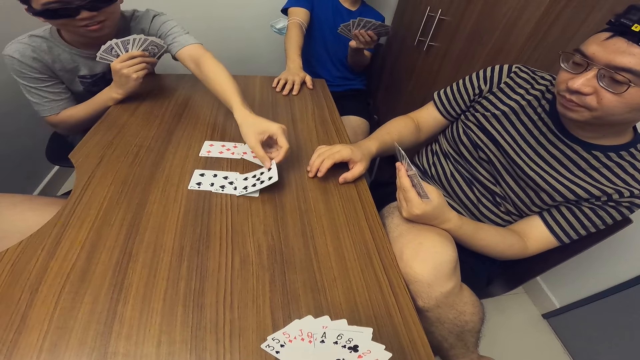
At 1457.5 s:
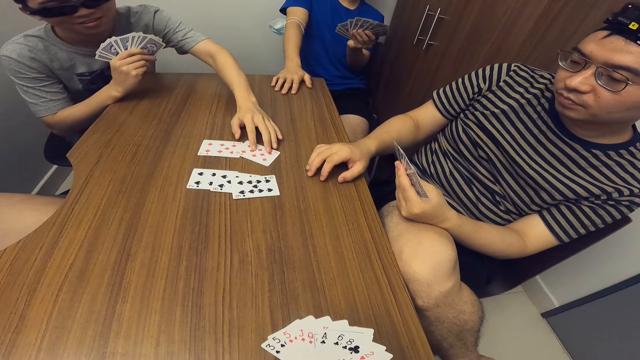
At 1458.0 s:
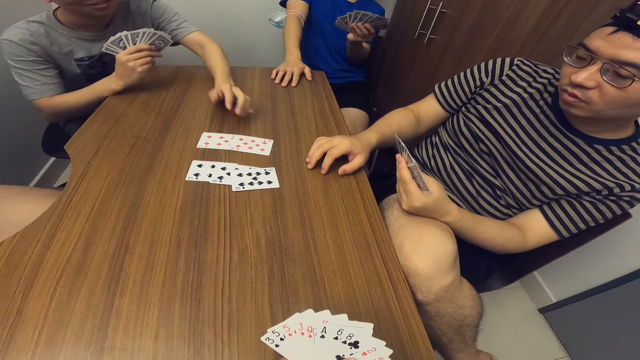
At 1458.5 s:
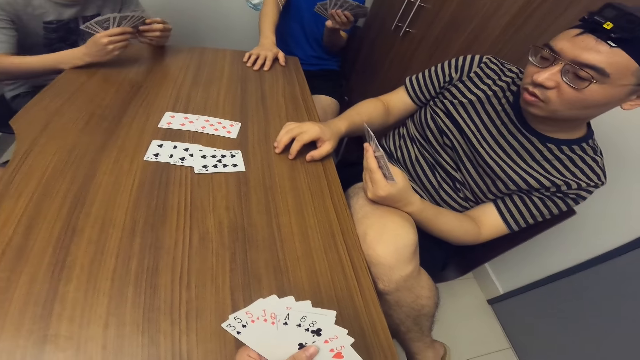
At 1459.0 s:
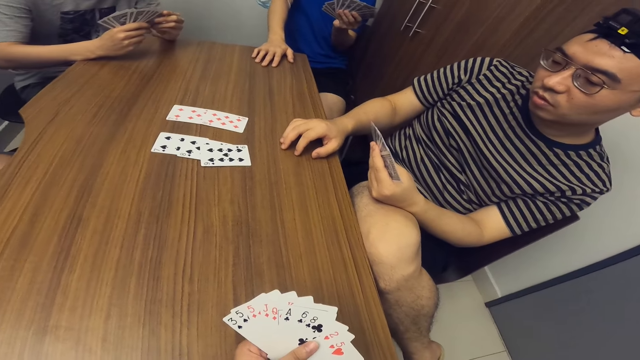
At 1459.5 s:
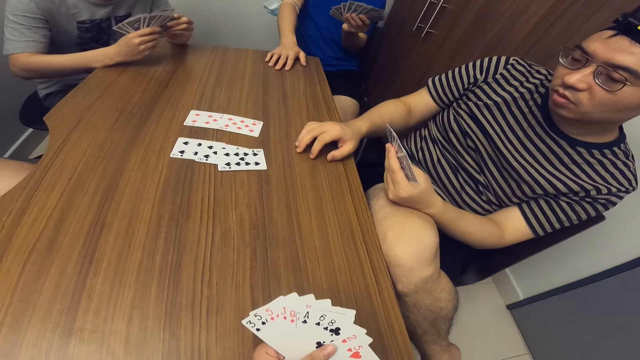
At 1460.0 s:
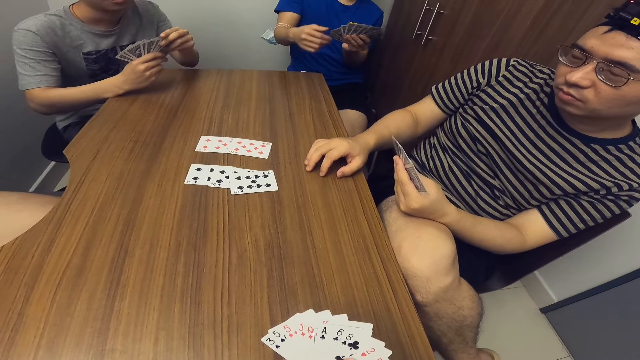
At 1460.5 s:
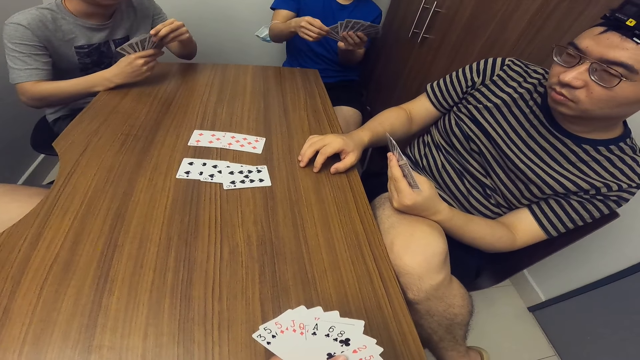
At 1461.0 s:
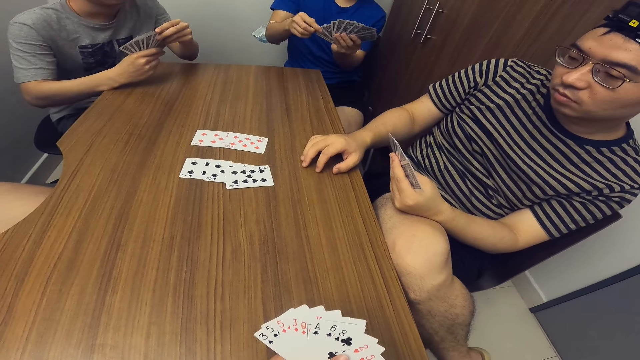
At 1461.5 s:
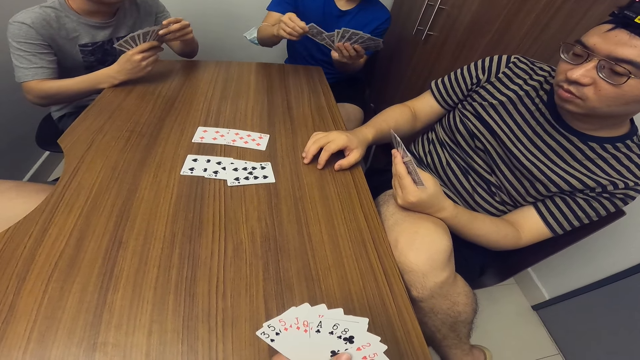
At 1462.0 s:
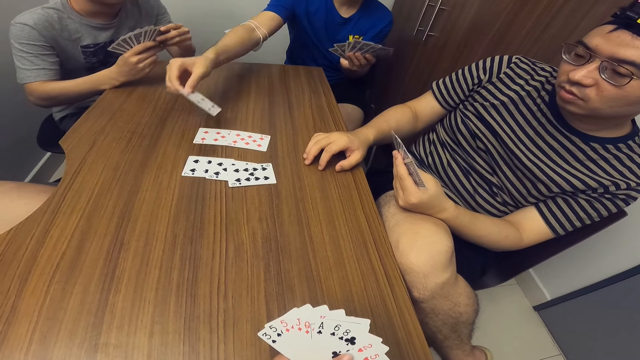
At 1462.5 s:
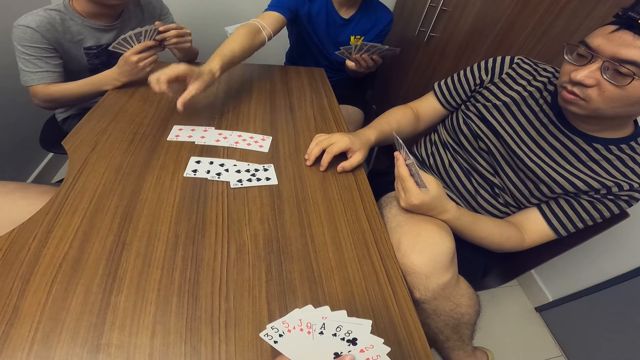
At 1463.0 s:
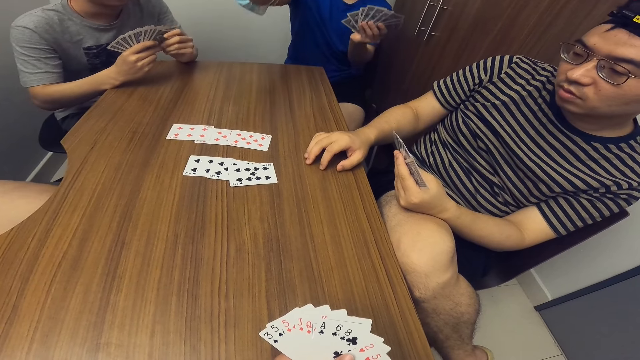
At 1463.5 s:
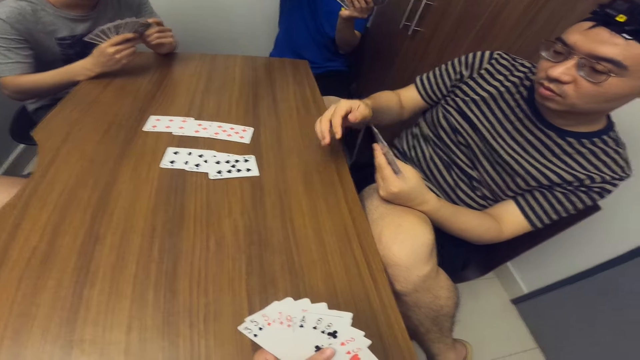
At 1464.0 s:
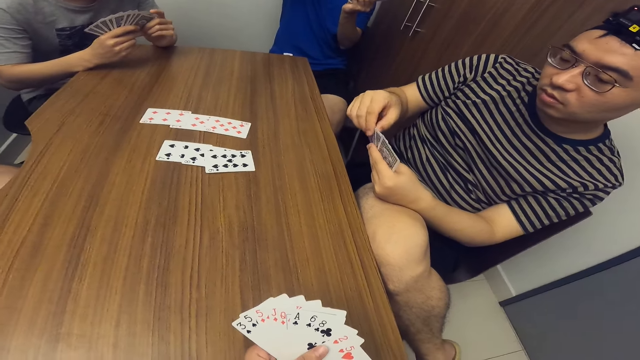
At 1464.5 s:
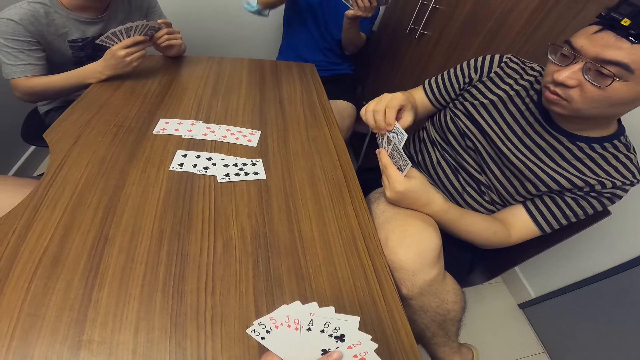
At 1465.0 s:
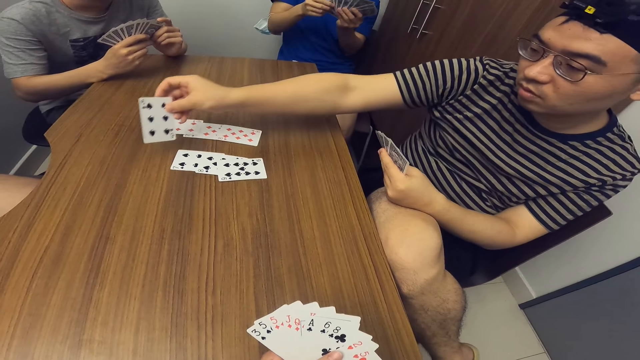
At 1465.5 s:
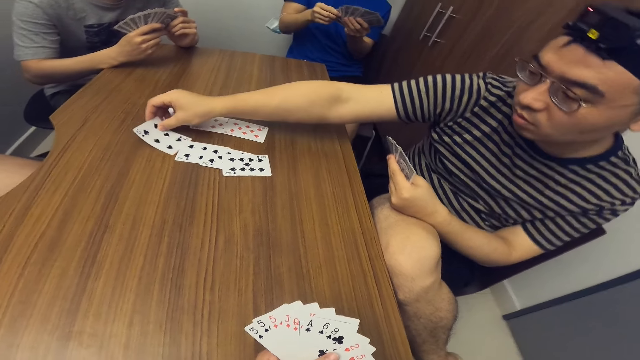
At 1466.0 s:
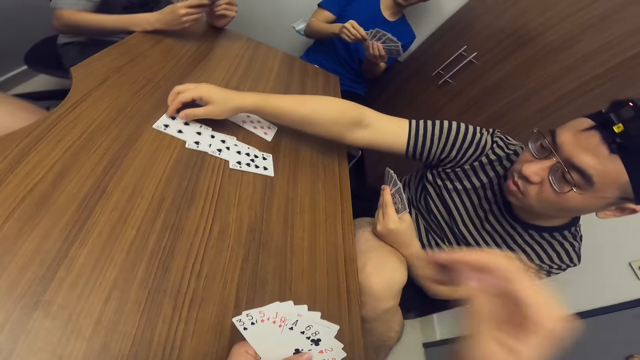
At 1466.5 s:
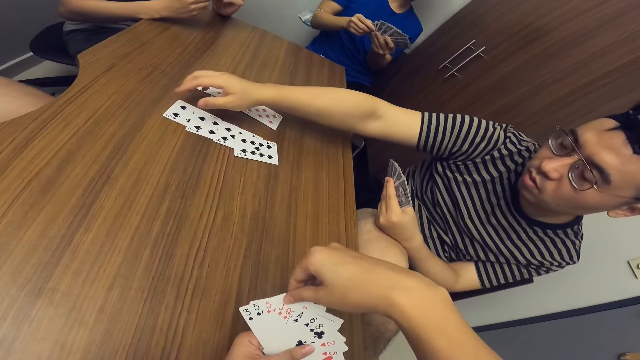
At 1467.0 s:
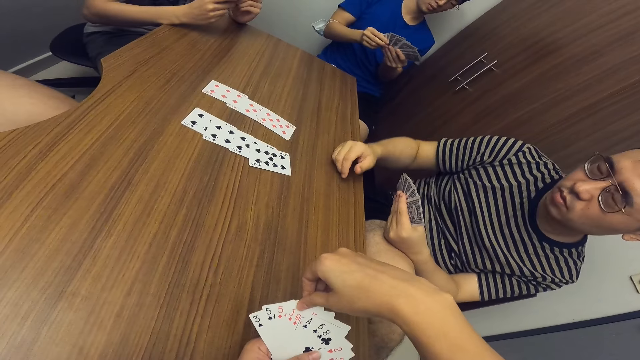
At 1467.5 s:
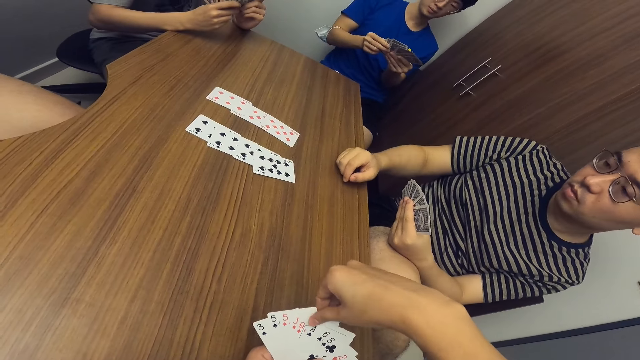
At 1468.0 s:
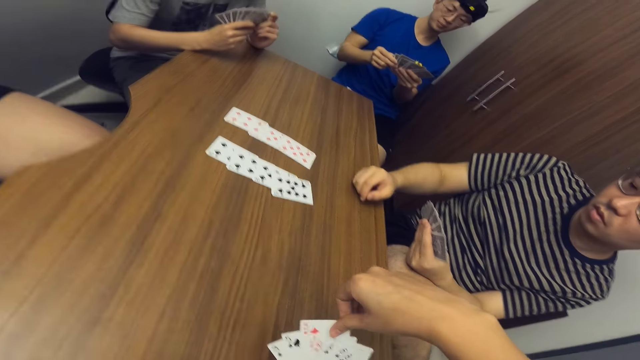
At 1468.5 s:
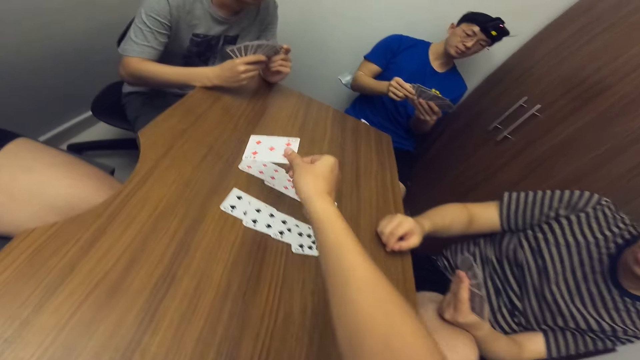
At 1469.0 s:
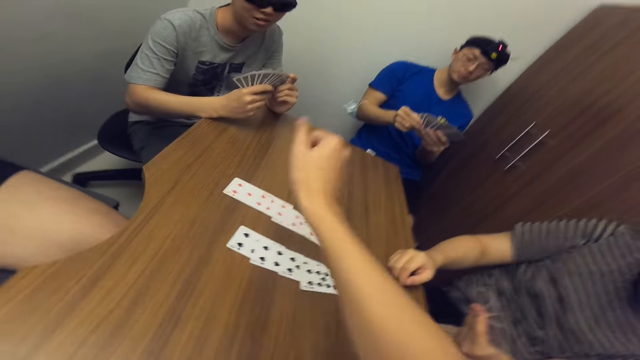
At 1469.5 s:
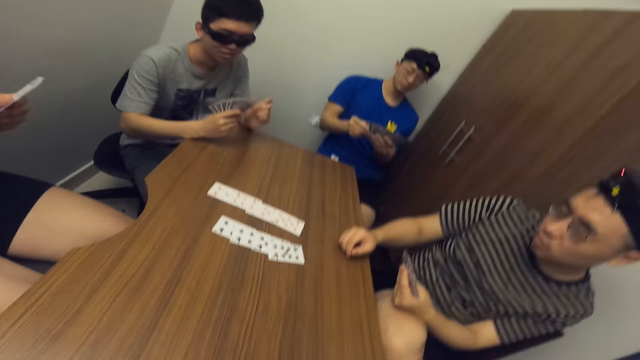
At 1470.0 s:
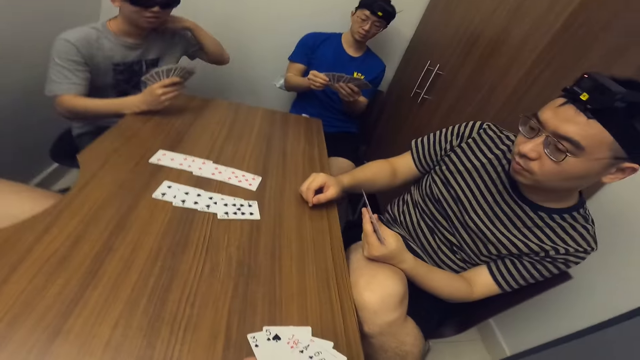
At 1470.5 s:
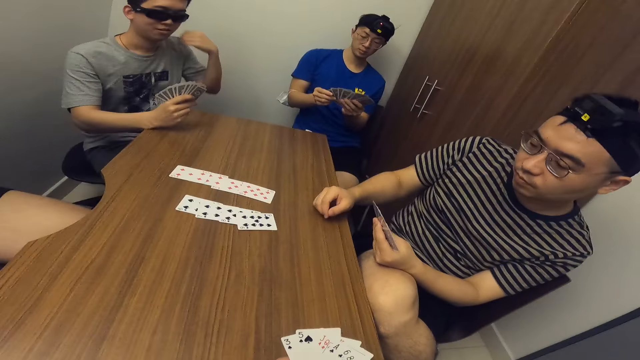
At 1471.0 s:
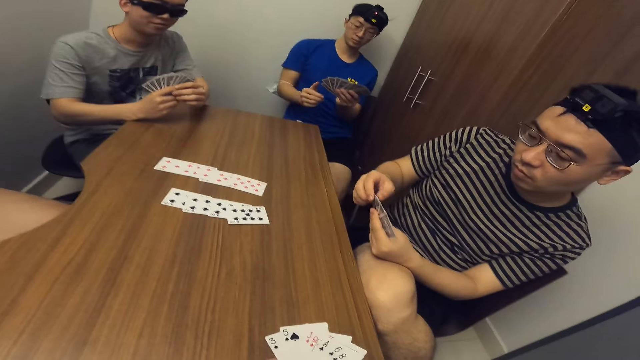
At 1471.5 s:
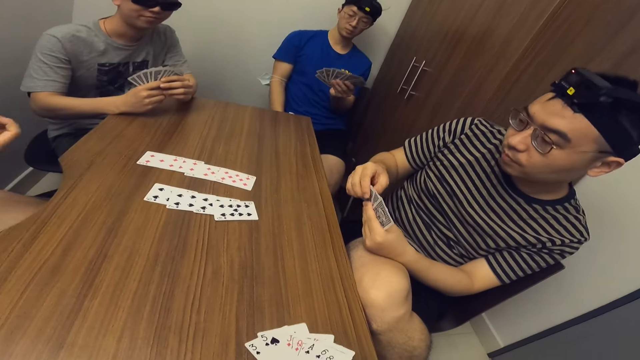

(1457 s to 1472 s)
A man drops a card on the table with his left hand. Another man drops a card on the table with his right hand. A third man drops a card on the table with his right hand. The camera wearer drops a card on the table with his right hand.

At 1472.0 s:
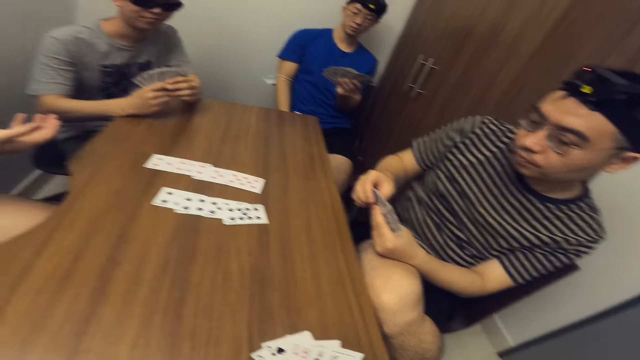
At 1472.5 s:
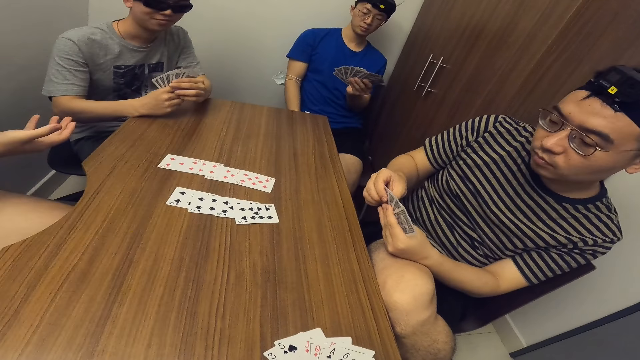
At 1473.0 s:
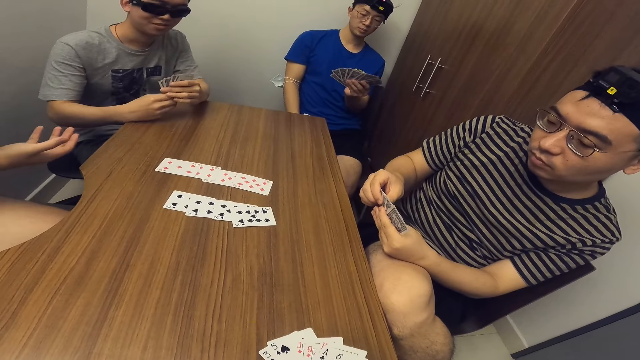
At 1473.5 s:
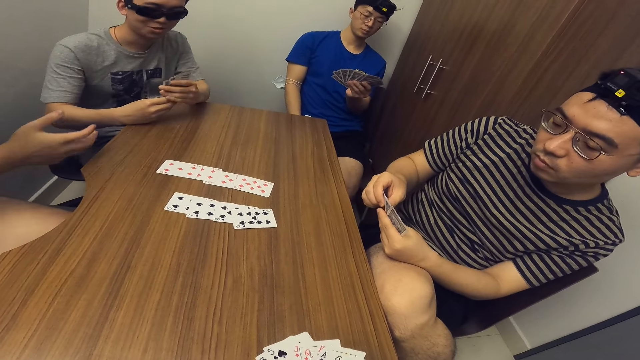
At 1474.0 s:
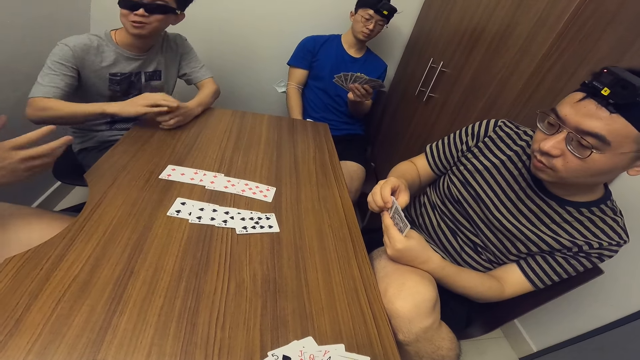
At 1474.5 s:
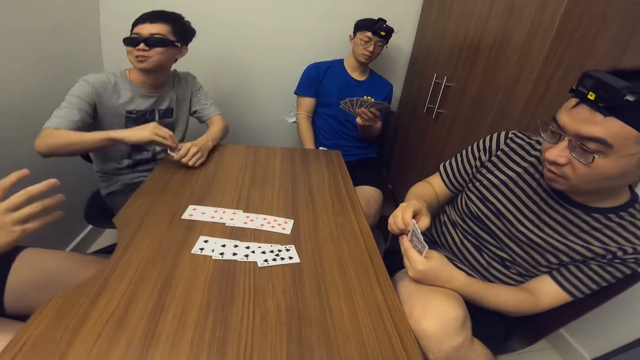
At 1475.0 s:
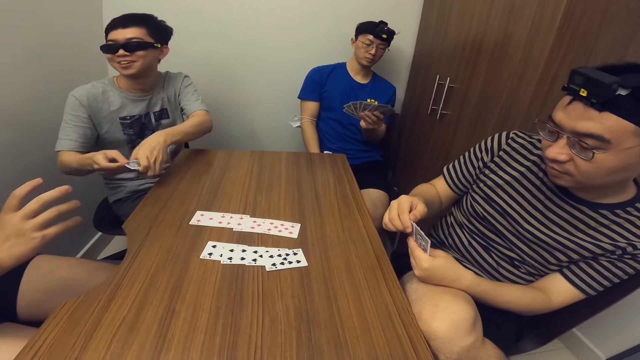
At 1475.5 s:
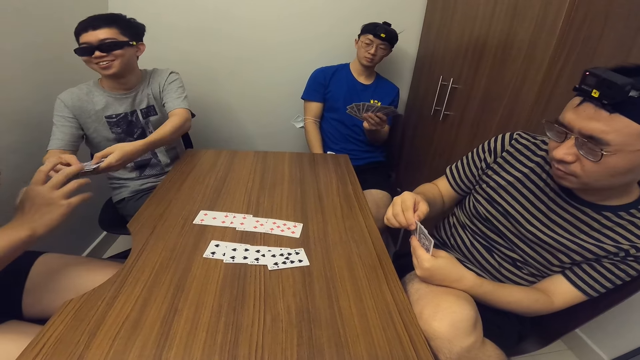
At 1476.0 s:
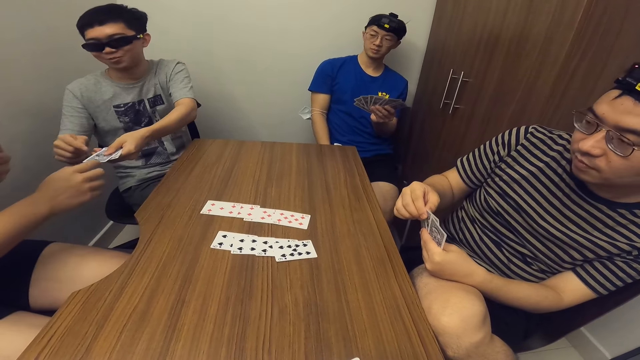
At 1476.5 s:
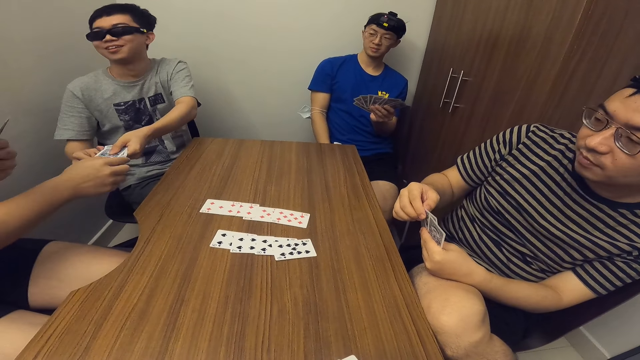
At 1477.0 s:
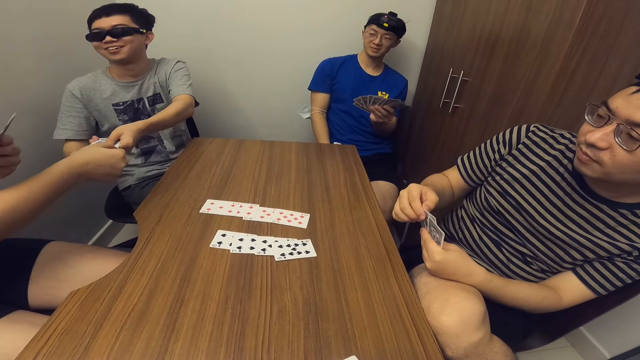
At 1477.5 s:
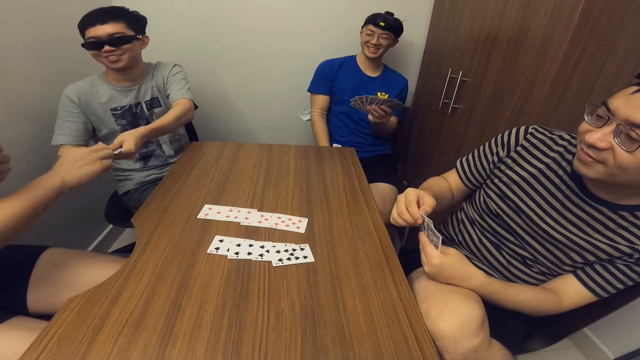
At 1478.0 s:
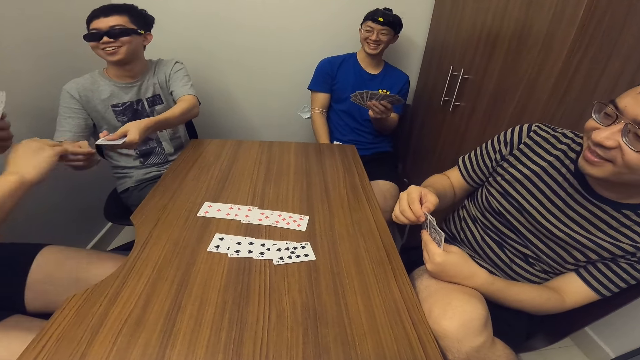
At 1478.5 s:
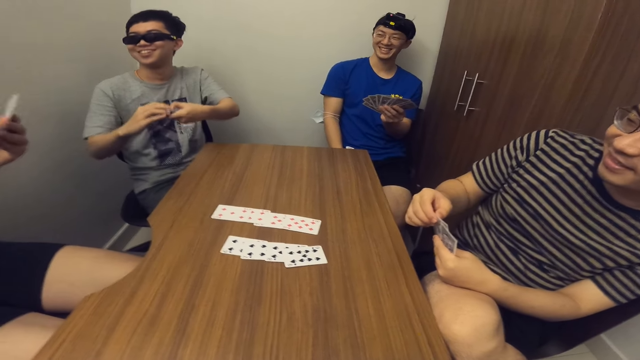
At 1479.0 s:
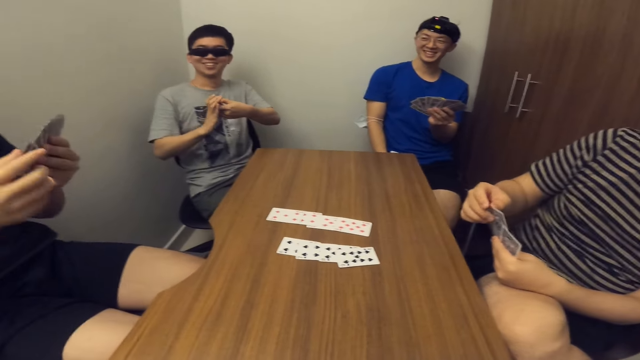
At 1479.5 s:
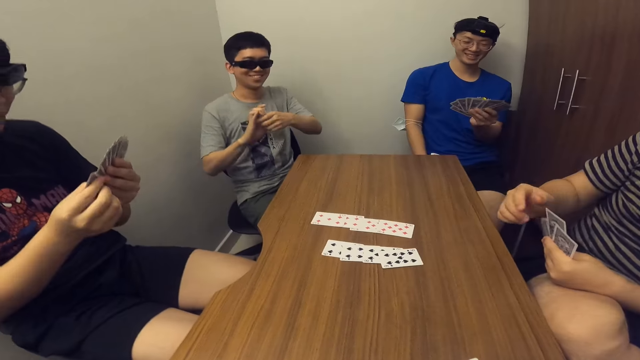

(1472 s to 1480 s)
A man stretches the hand. Another man arranges a card on the table. He passes cards to a third man. The third man collects the card from him.
